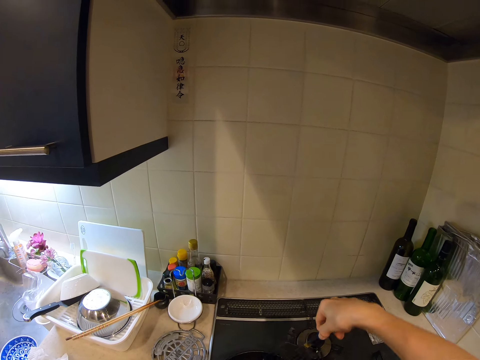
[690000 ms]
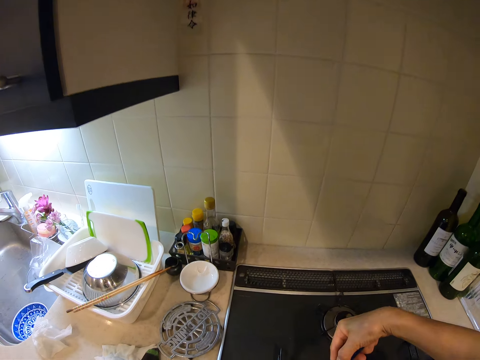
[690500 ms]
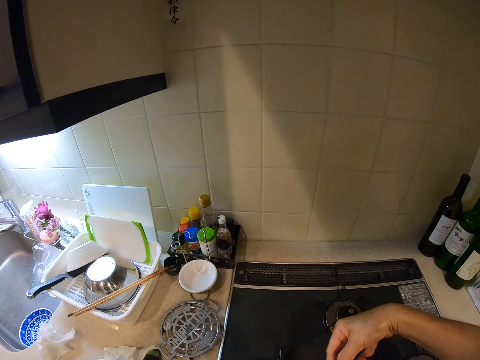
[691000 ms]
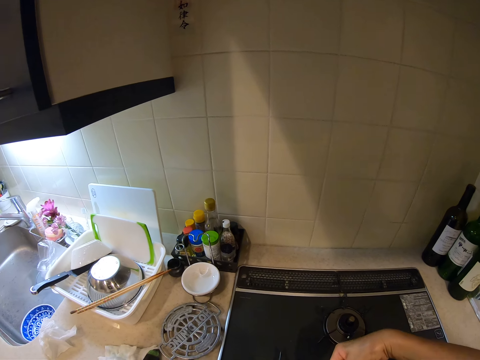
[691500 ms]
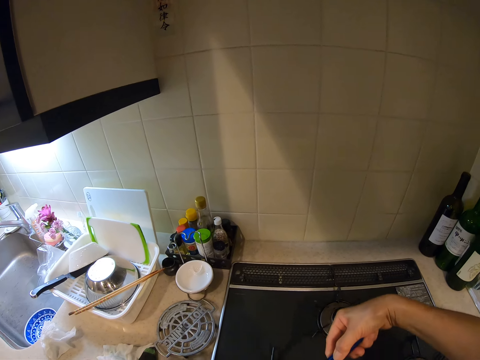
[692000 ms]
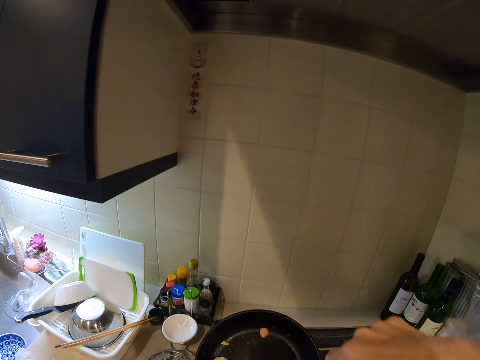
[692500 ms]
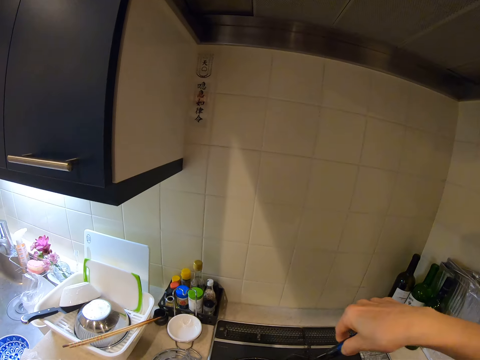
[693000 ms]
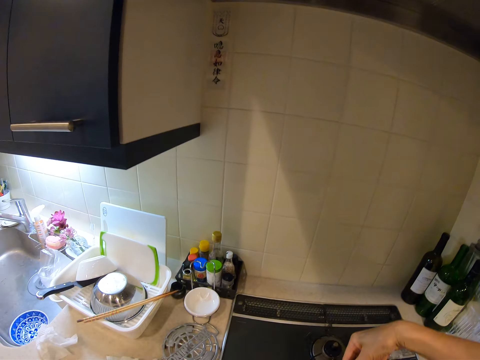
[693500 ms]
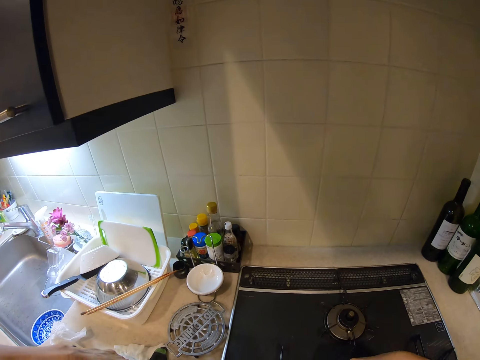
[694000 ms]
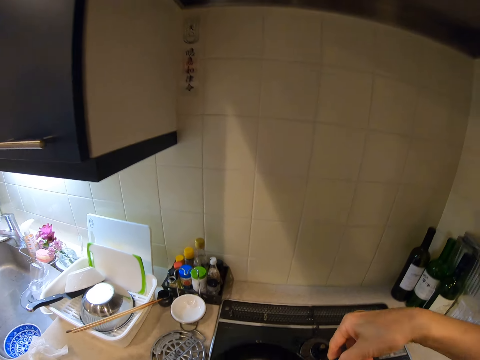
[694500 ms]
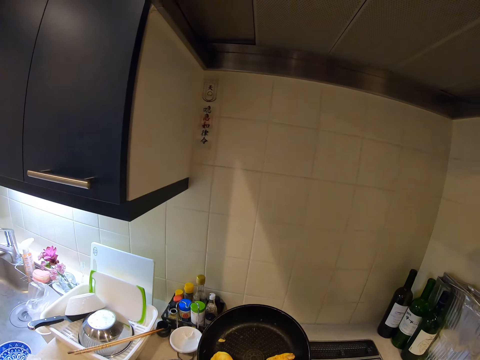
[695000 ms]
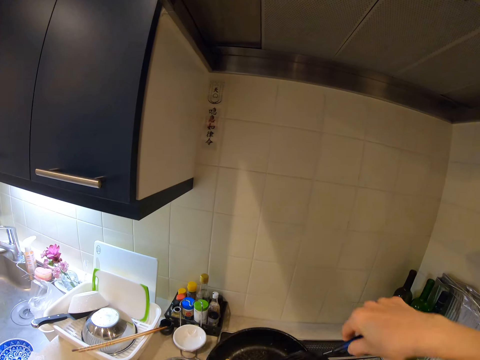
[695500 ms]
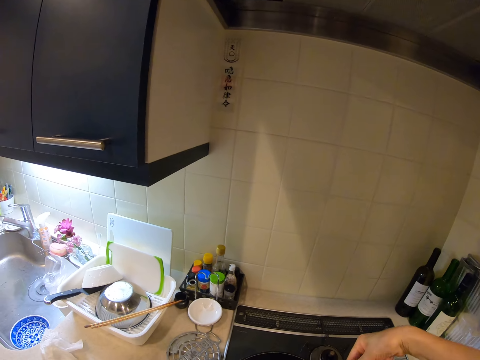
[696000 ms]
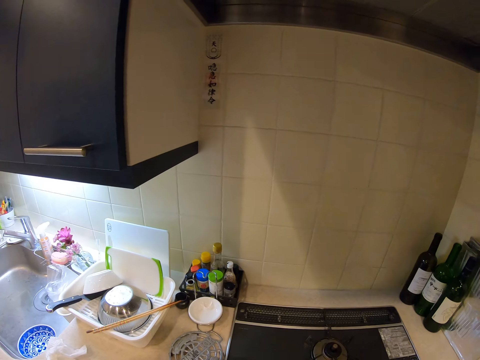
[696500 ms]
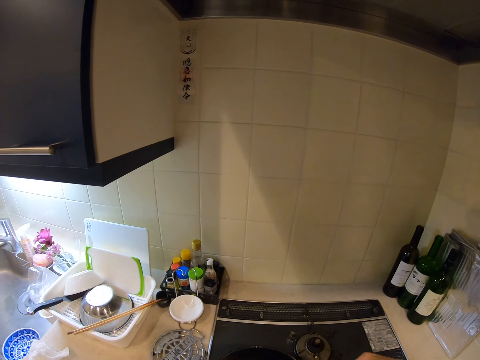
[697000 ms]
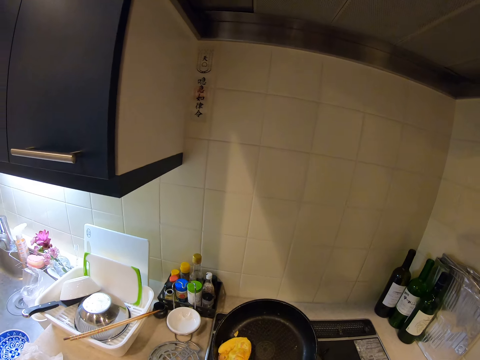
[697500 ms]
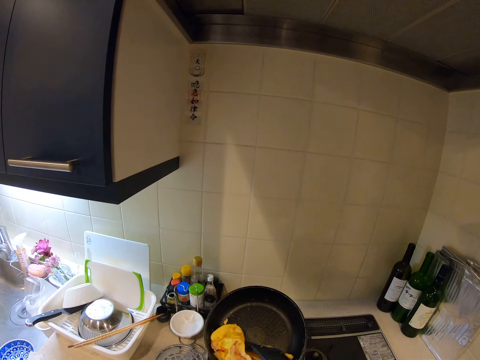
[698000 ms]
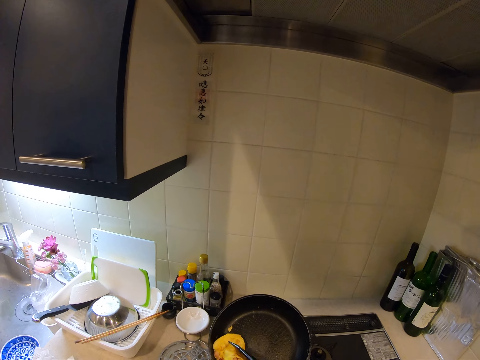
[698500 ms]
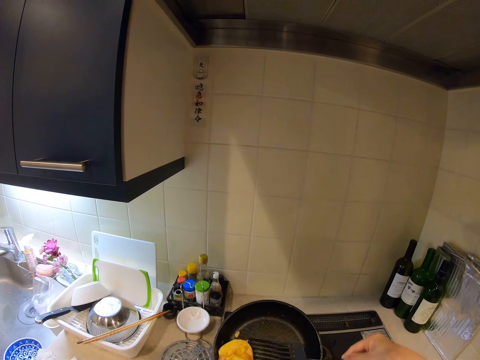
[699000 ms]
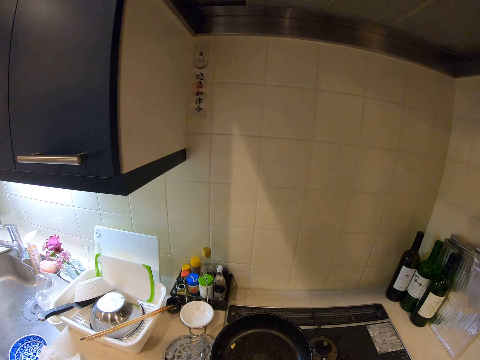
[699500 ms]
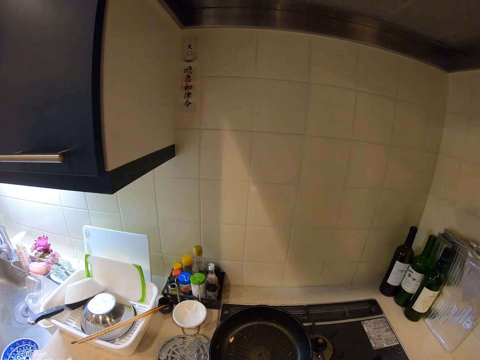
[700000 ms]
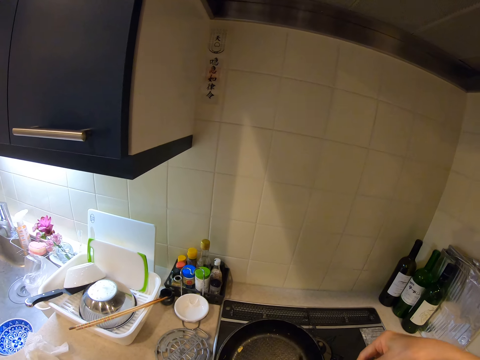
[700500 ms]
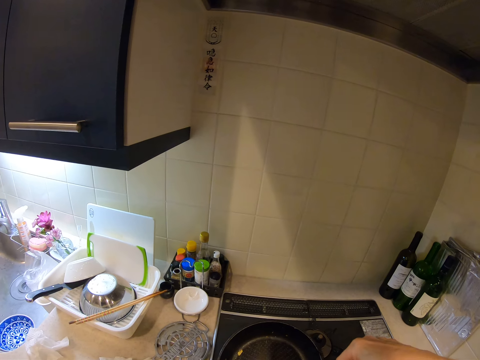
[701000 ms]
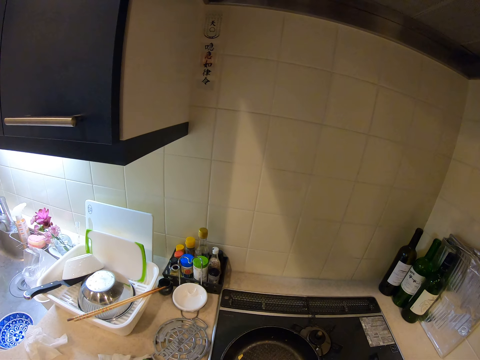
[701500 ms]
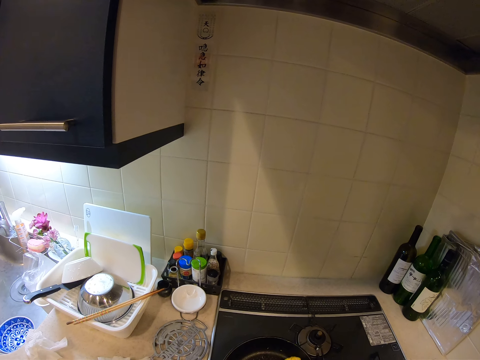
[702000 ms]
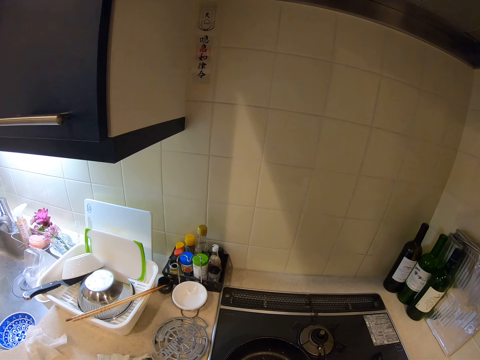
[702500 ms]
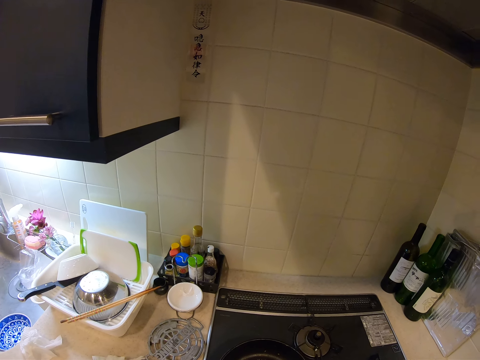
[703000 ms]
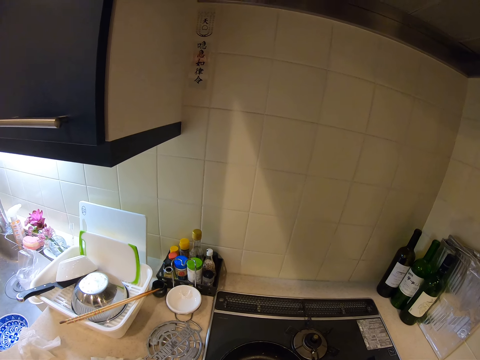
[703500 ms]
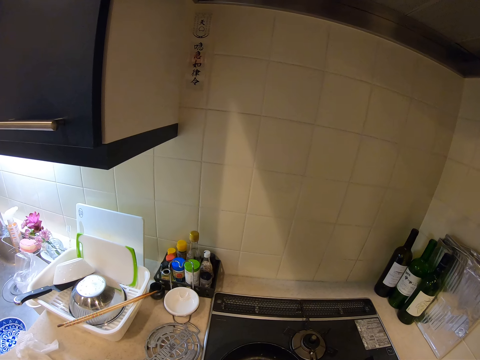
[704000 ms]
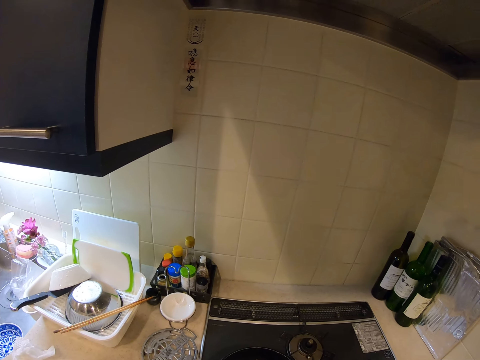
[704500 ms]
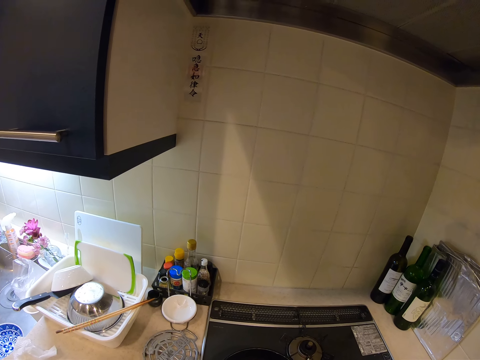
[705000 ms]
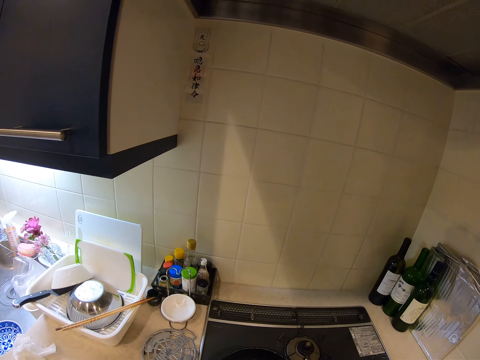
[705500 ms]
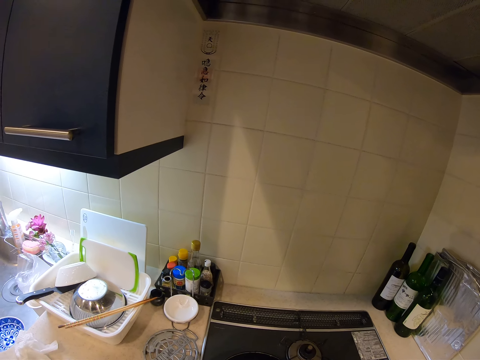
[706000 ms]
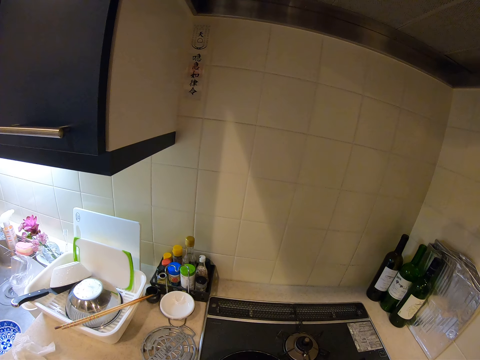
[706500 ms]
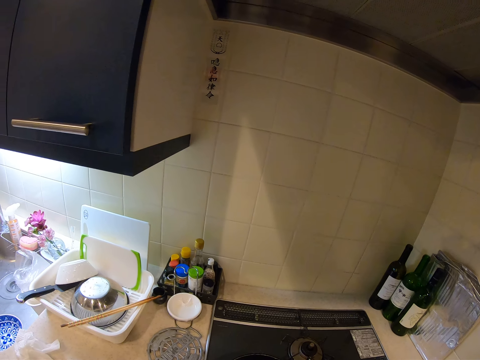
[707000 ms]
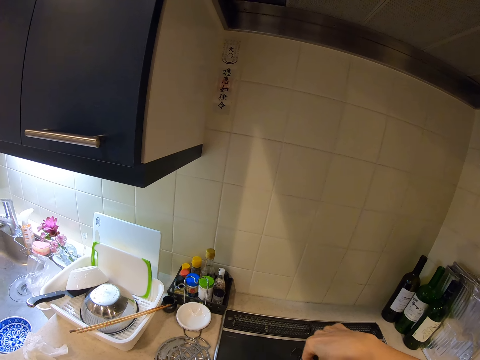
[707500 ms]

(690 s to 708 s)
The camera wearer lifts up the pan with her hand. She turns the egg wrap and lowers the pan towards the stove. She lifts up the pan and lowers the pan towards the stove. She presses on the egg wrap with the spatula. She lifts up the spatula with her hand. She presses on the egg wrap with the spatula. She places the pan on the stove. She presses on the egg wrap with the spatula.
